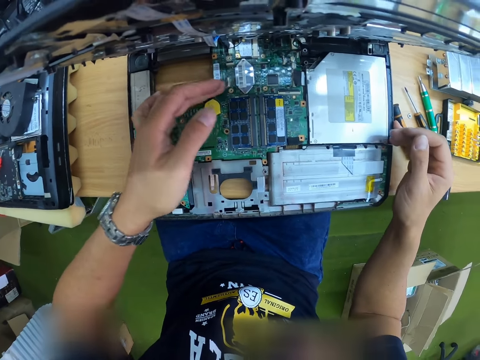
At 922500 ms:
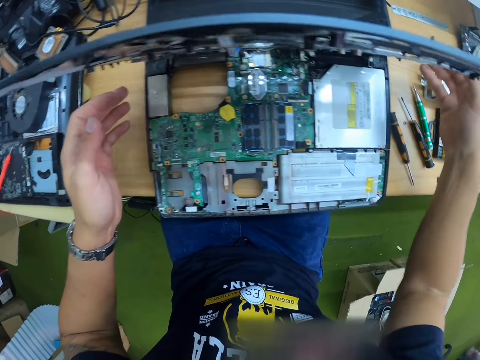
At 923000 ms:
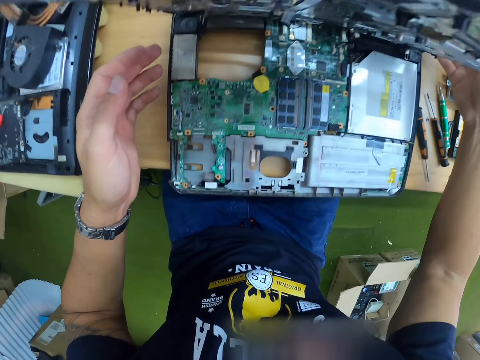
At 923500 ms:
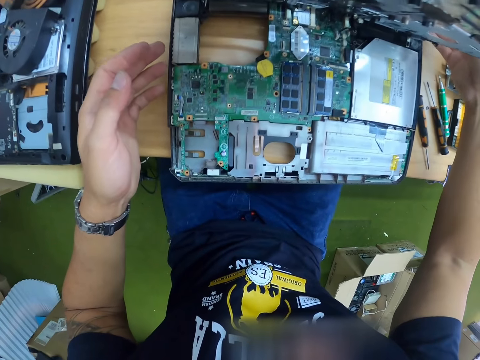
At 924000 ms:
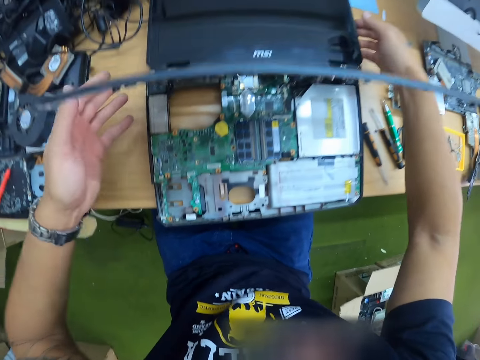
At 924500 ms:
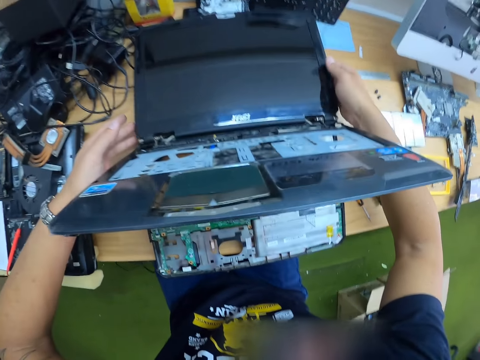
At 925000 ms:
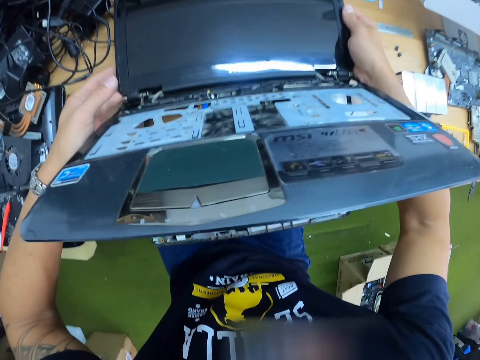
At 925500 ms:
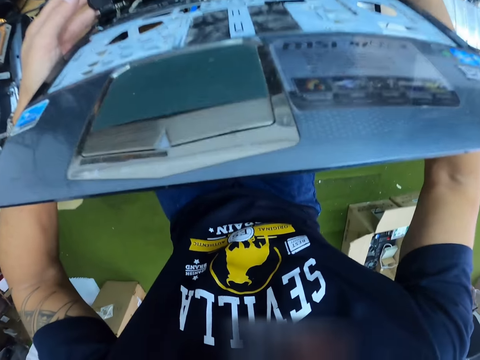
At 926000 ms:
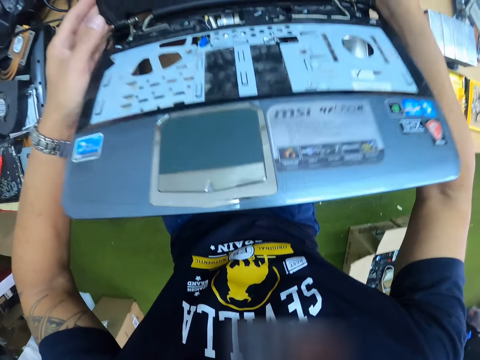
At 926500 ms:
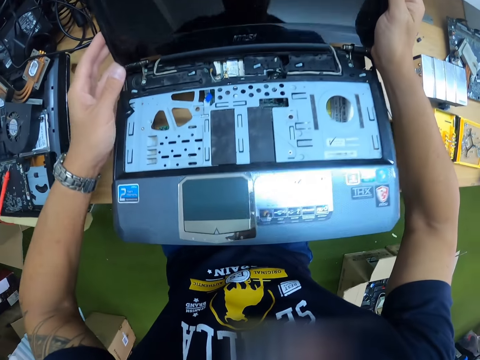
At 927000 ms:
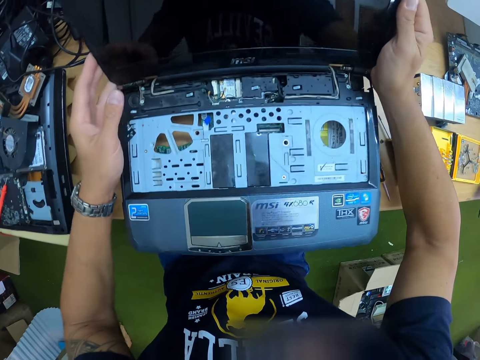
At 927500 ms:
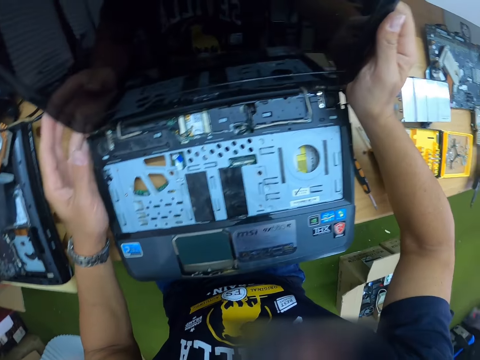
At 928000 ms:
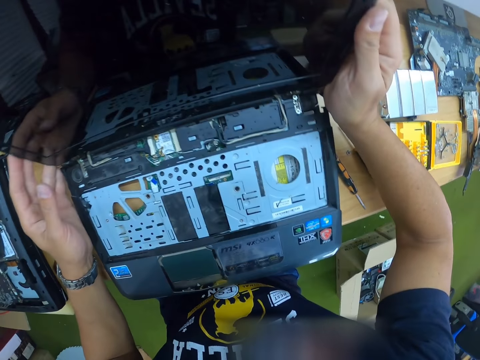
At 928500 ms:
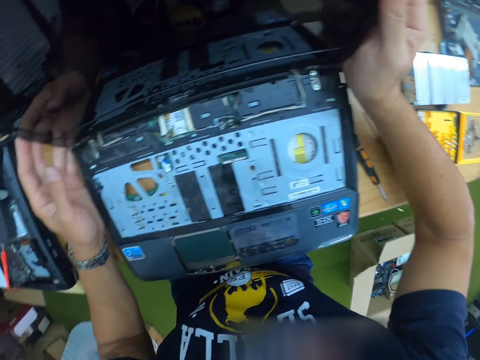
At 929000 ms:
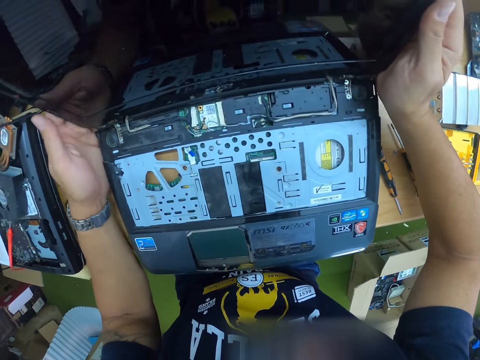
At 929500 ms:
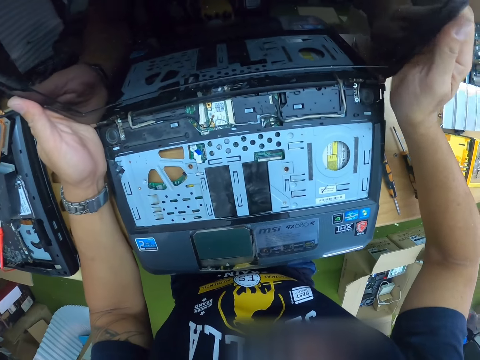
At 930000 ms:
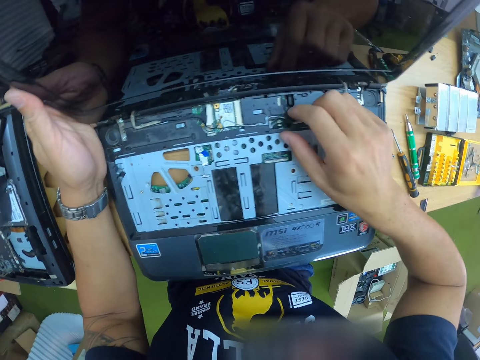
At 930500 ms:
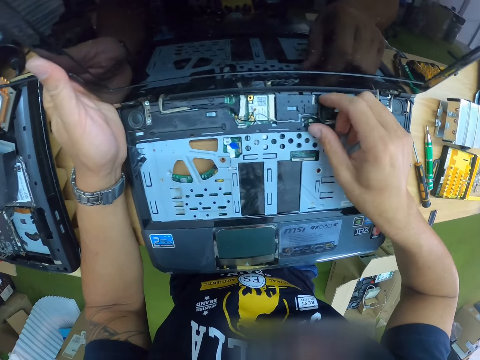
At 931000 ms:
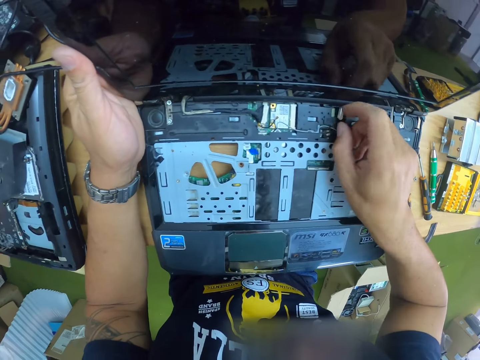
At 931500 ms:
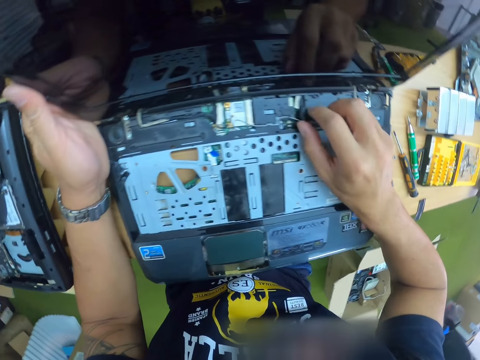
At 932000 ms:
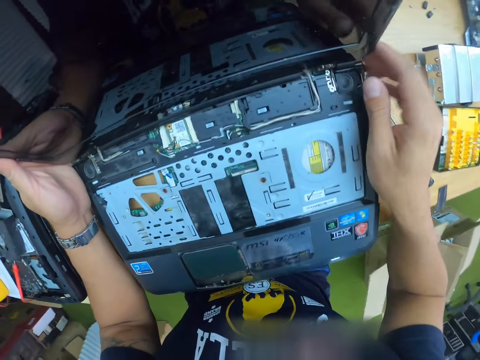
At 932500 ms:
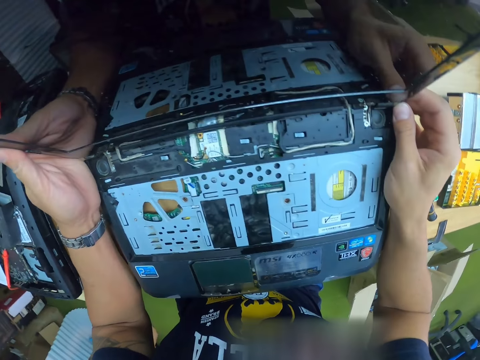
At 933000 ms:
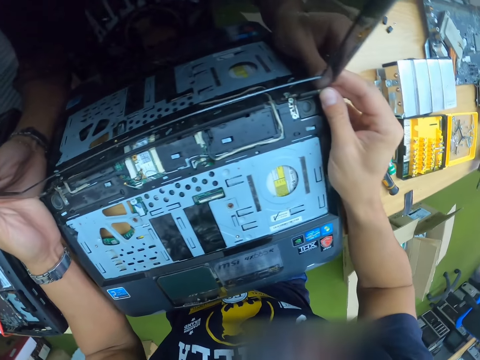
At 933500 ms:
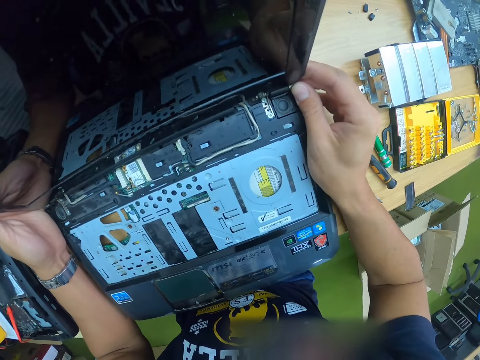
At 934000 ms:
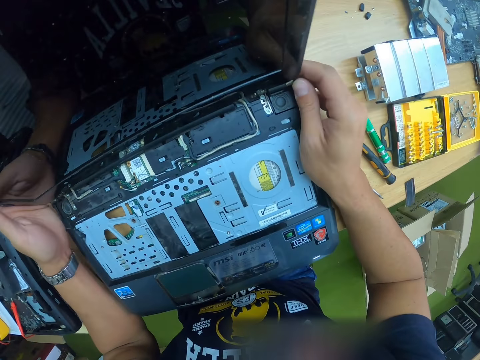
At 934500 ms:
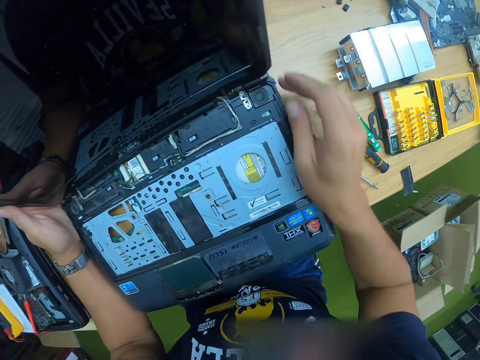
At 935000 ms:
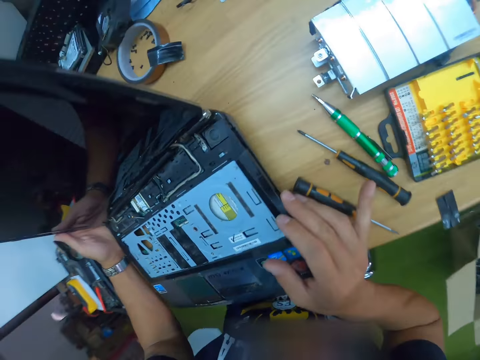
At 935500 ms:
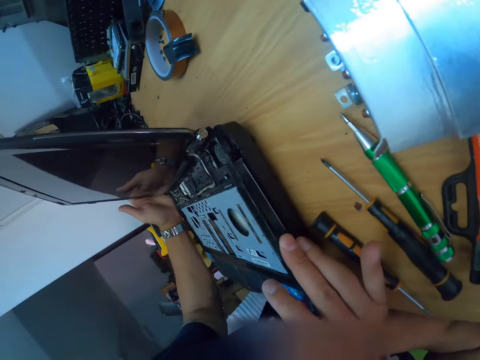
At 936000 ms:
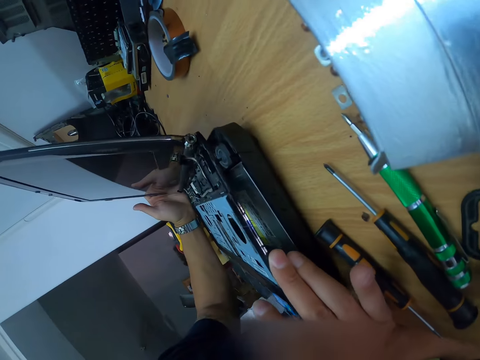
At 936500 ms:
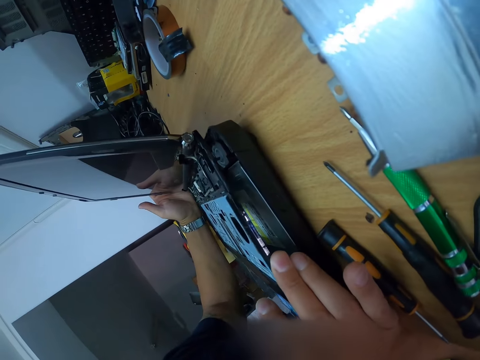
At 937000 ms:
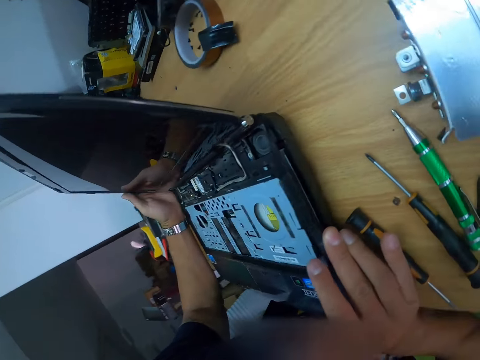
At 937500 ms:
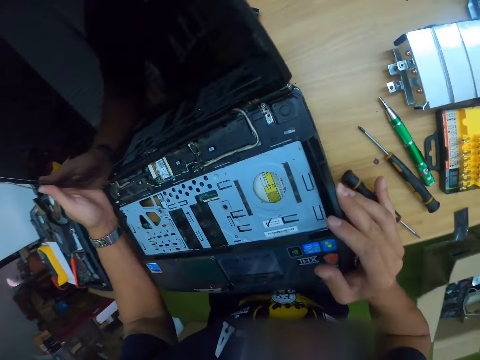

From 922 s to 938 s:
The camera wearer looks at the unconditional laptop. He touches the display cover assembly with both hands. He places the palm rest assembly on the system board with both hands. He holds the display screen cable with his left hand. He mends the unconditional laptop on the table. He touches a cable on the palm rest assembly with his right hand. He looks at the unconditional laptop. He holds the display screen cable with both hands. He lifts the palm rest assembly with his right hand.

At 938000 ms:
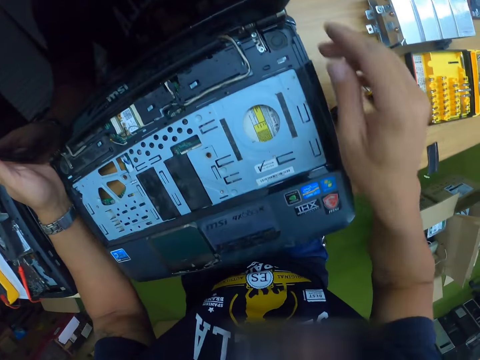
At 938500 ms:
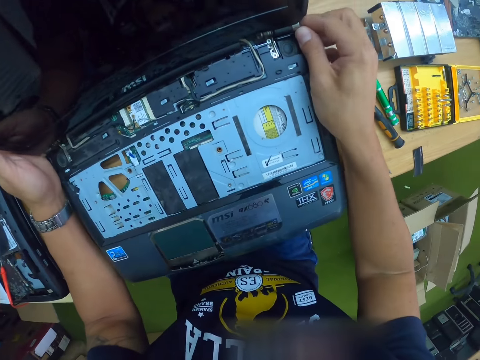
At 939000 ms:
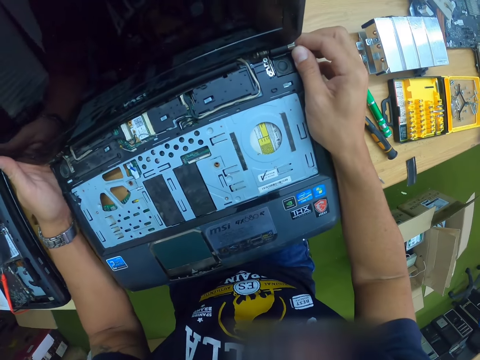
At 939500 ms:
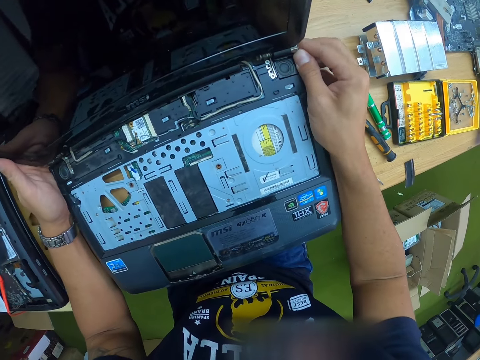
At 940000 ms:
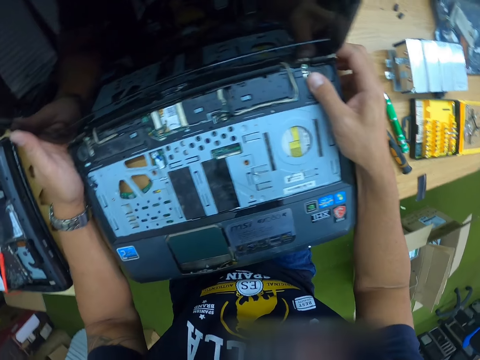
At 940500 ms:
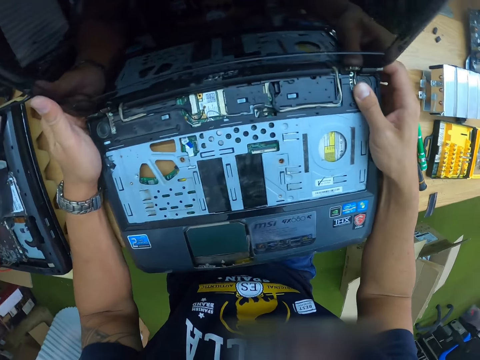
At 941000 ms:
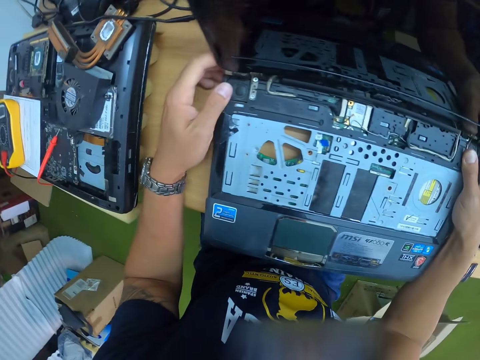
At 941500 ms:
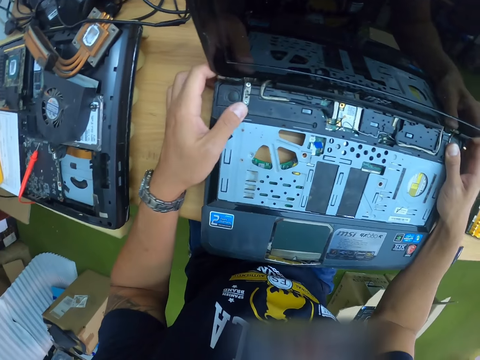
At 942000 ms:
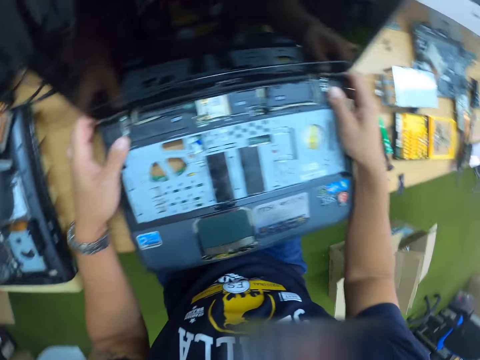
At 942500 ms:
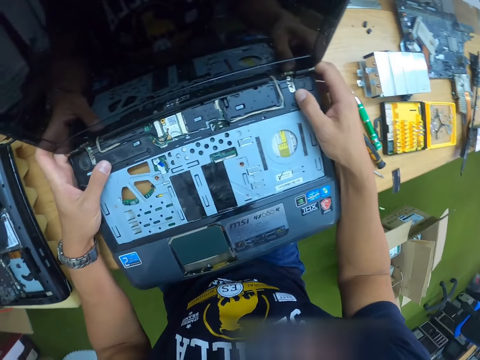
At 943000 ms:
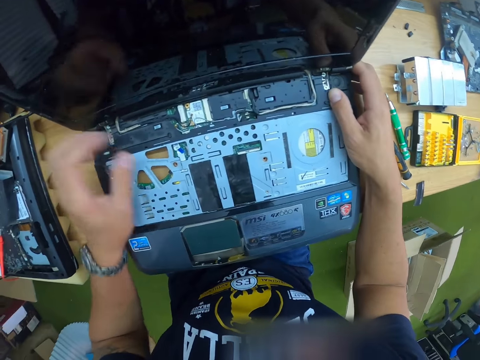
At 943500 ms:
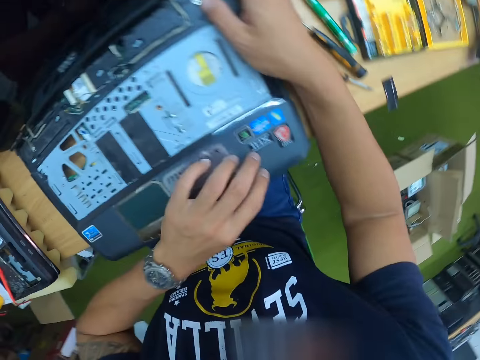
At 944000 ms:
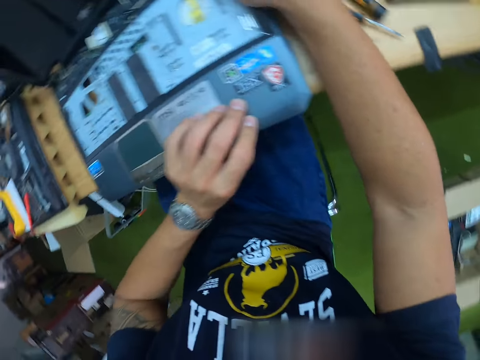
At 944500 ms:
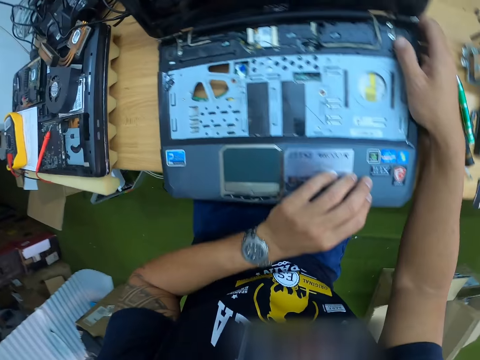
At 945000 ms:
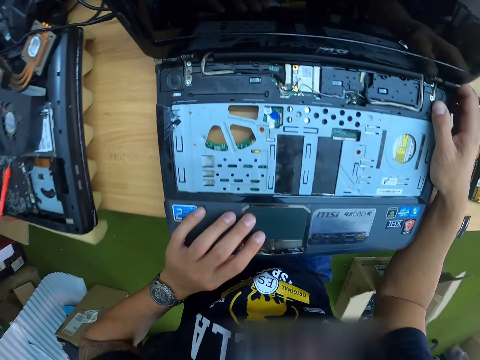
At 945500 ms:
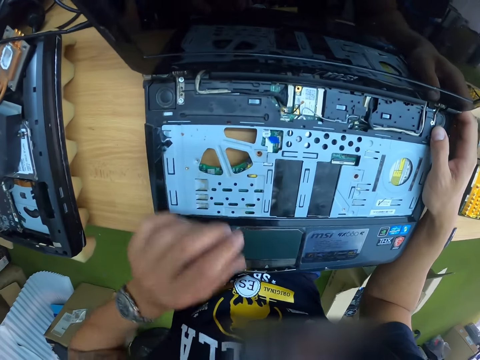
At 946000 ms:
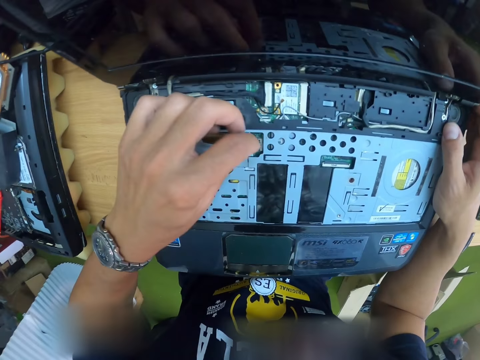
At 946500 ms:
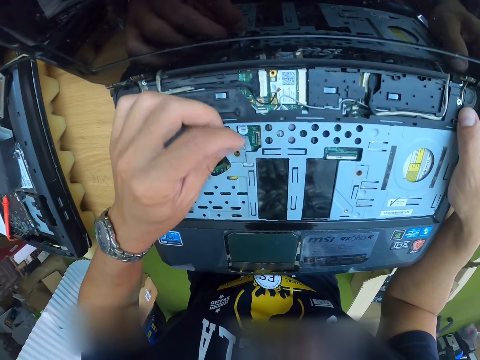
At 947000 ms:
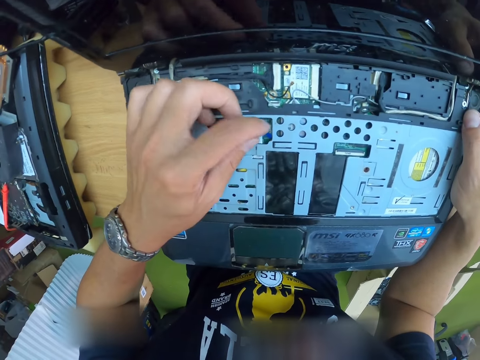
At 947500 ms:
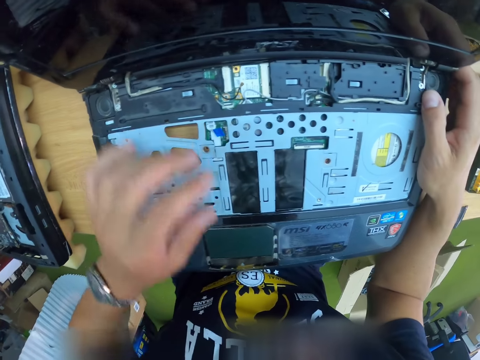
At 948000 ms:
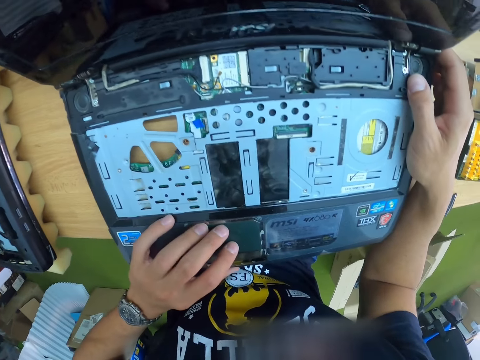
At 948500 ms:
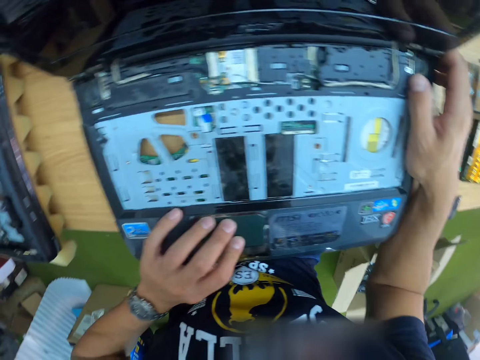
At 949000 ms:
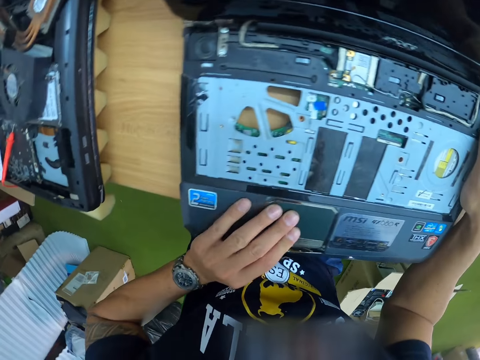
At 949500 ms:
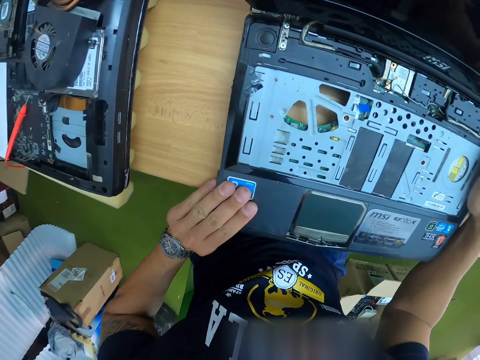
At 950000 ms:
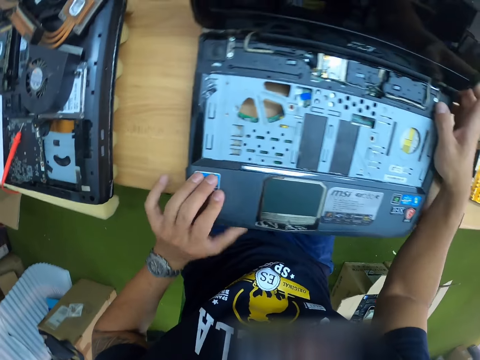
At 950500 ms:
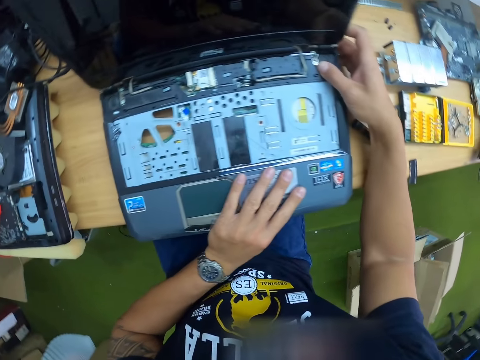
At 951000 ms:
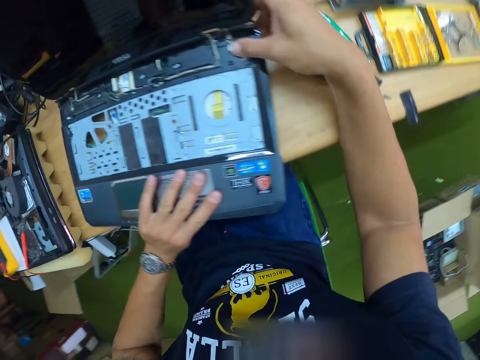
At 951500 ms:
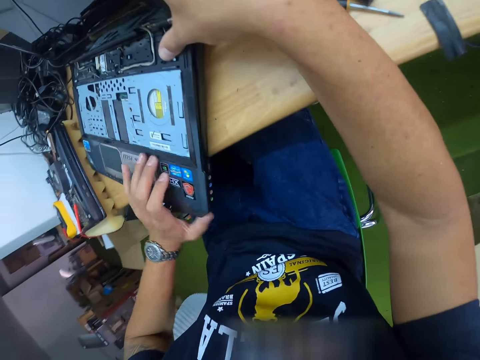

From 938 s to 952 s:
The camera wearer fixes the palm rest assembly to the system board with both hands. He mends the unconditional laptop on the table. He touches a cable on the palm rest assembly with his left hand. He fixes the palm rest assembly to the system board.
